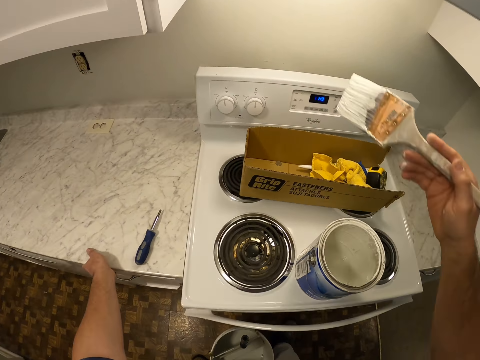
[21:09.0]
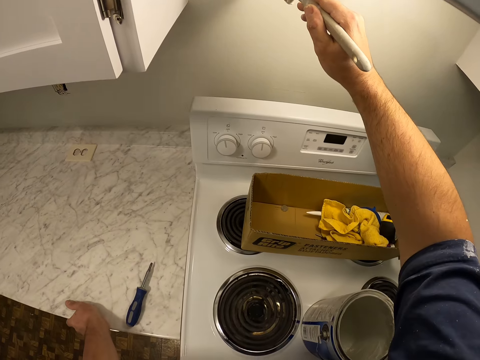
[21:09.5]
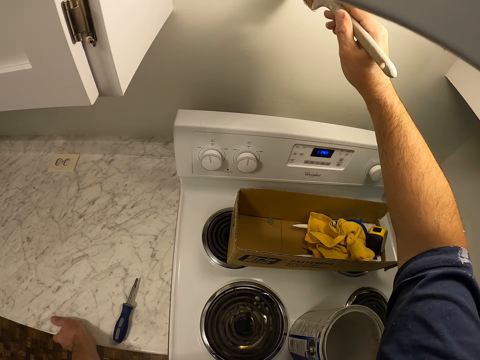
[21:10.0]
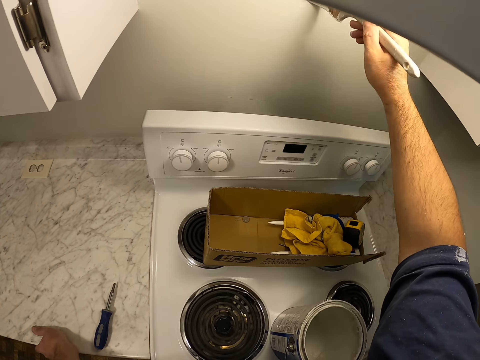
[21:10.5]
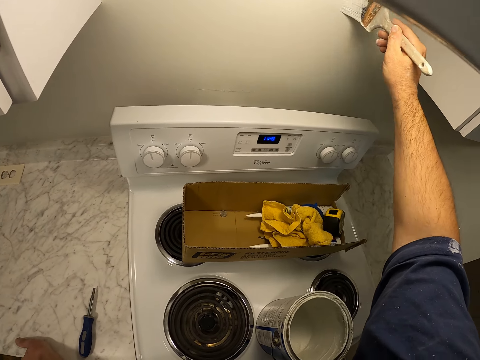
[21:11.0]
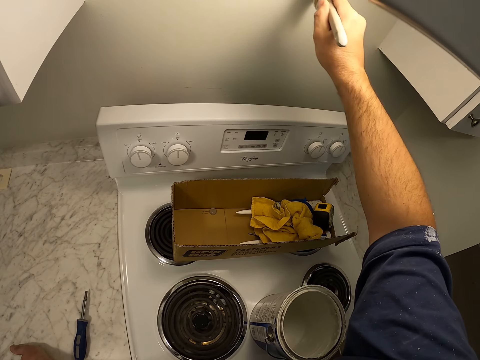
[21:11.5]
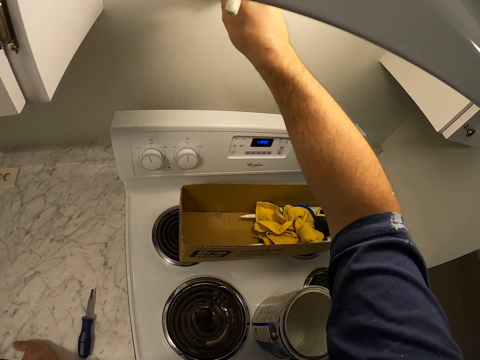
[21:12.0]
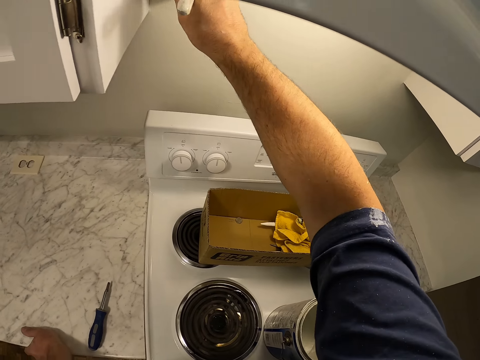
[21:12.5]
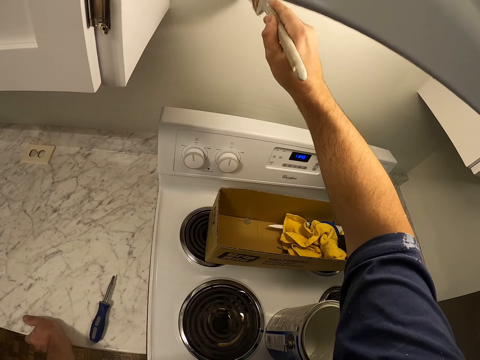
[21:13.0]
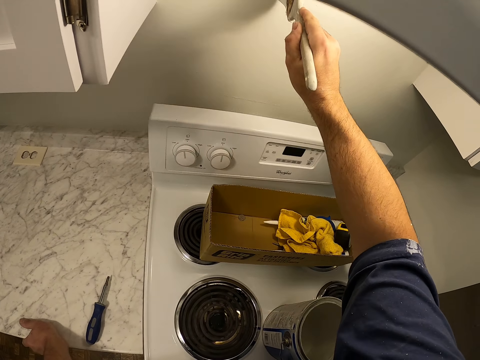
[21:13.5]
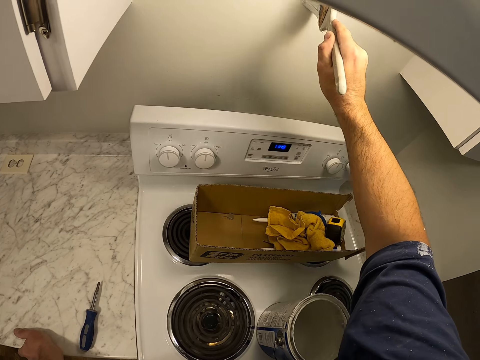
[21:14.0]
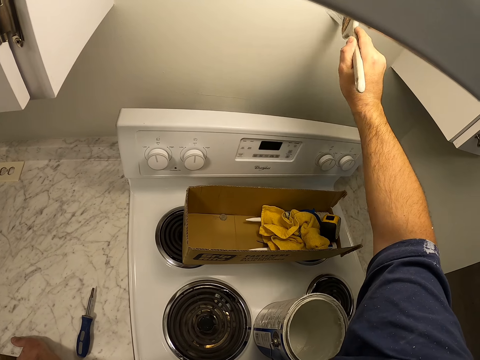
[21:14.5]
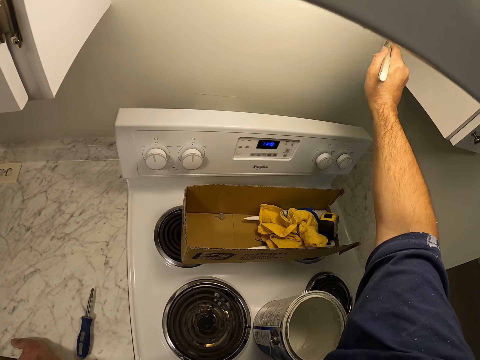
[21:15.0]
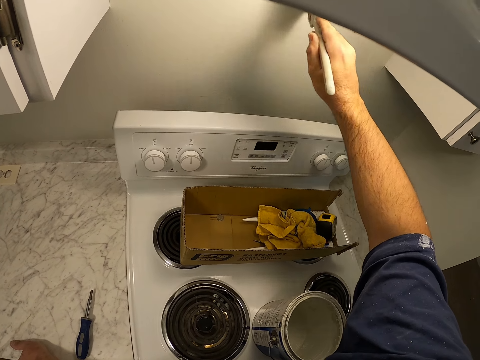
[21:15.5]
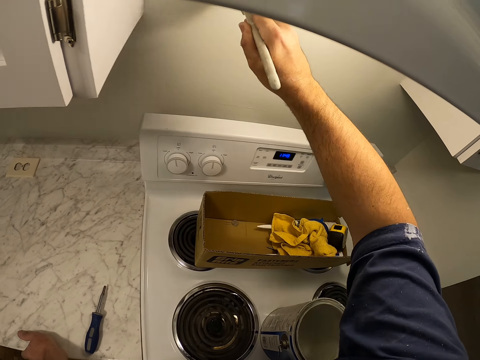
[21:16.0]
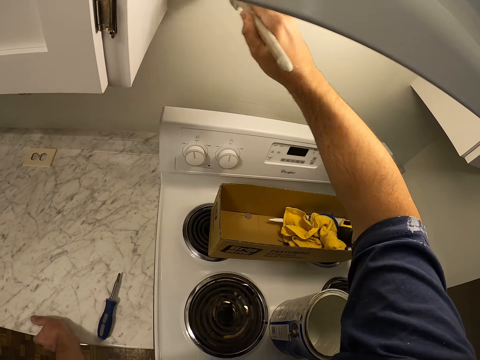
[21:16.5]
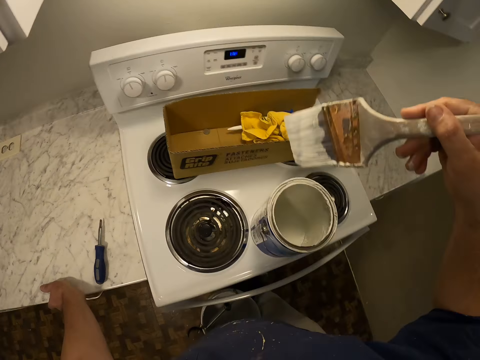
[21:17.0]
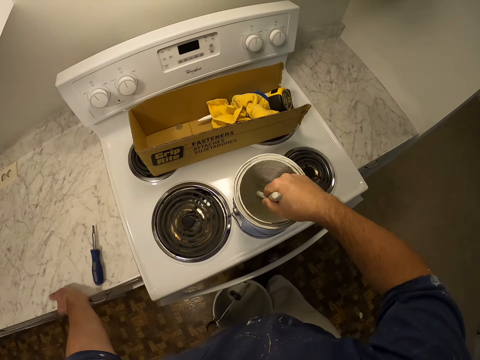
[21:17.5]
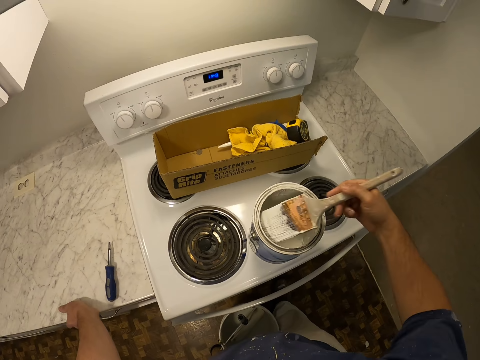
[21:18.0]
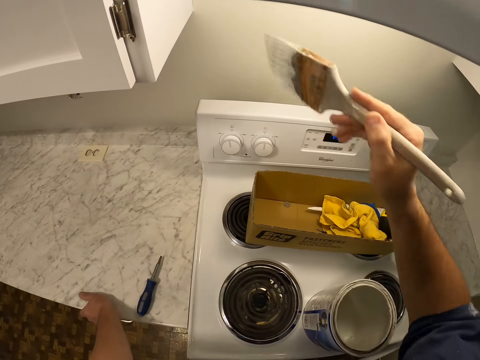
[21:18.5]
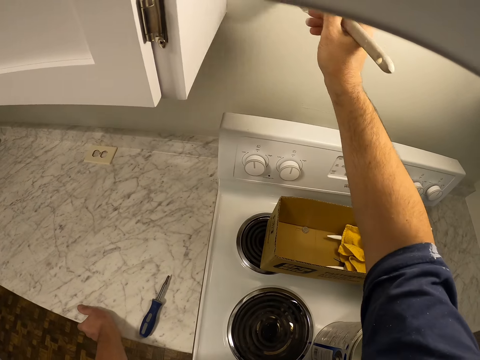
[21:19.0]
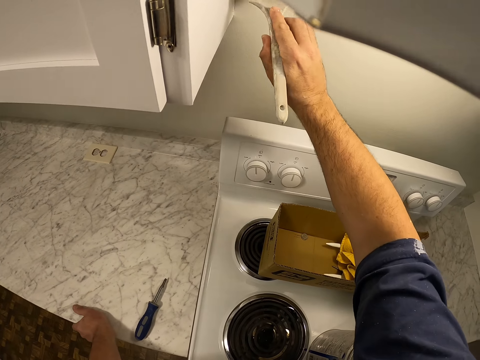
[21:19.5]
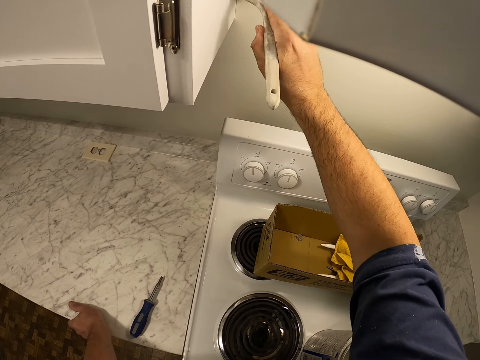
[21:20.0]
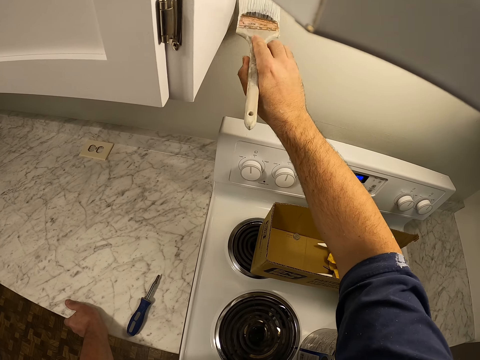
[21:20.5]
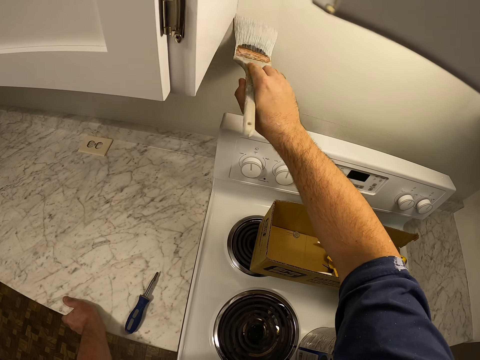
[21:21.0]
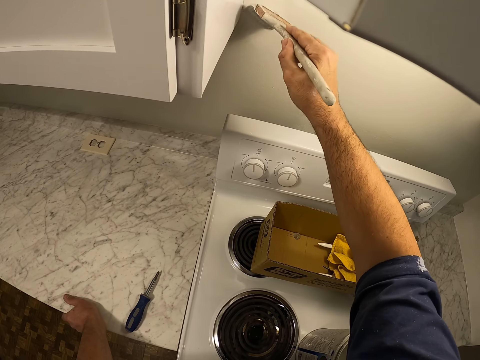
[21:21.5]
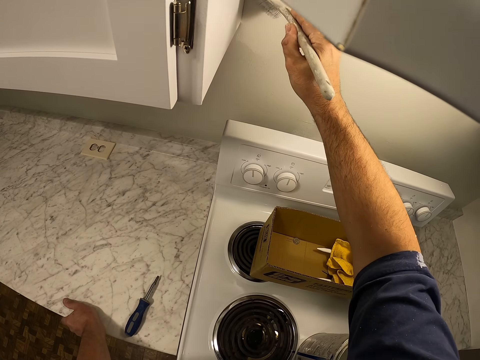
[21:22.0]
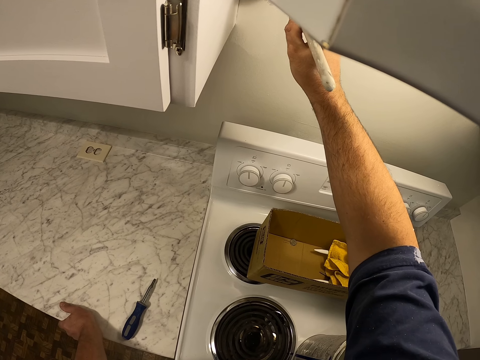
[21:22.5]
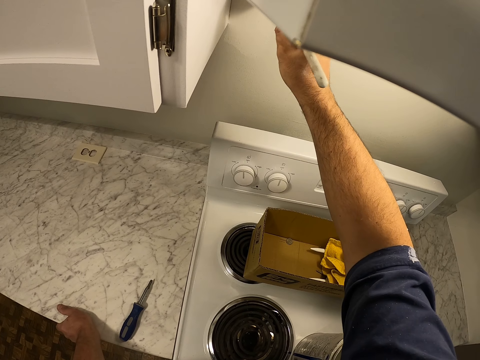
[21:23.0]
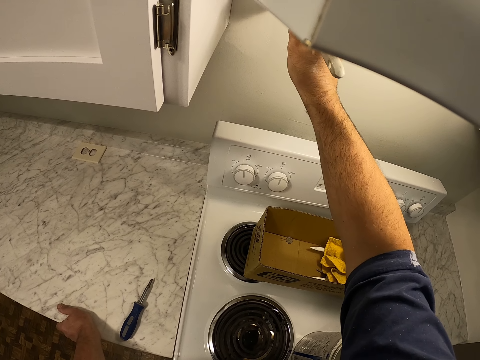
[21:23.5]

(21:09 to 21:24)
The camera wearer paints the wall of the kitchen with the paintbrush. They get more paint from the paint container with the paintbrush. They paint the wall of the kitchen with the paintbrush.

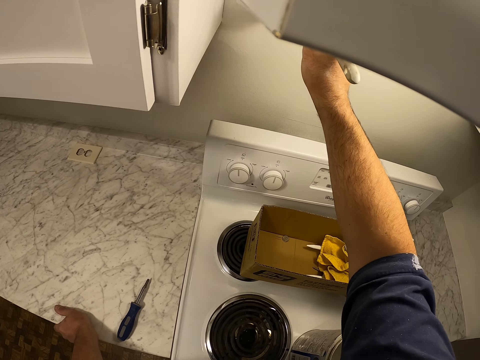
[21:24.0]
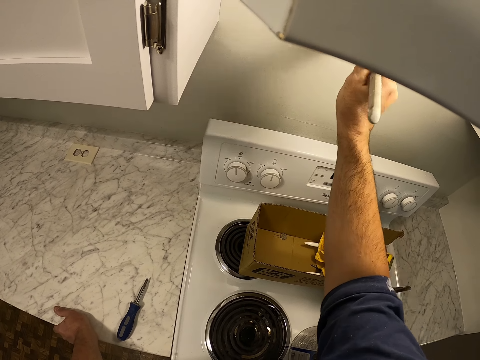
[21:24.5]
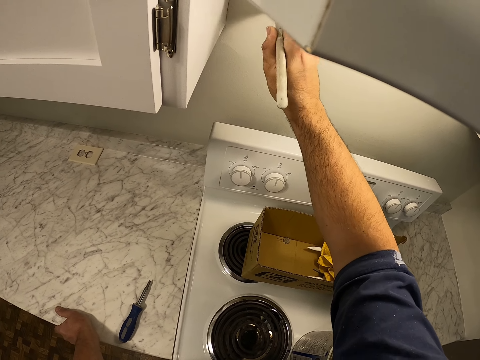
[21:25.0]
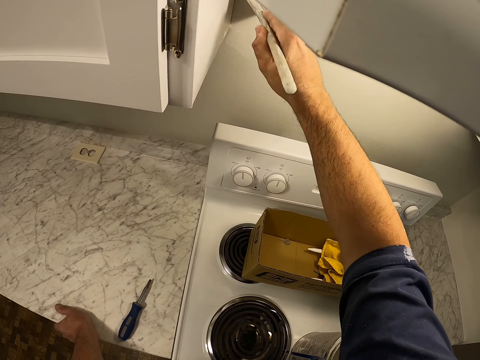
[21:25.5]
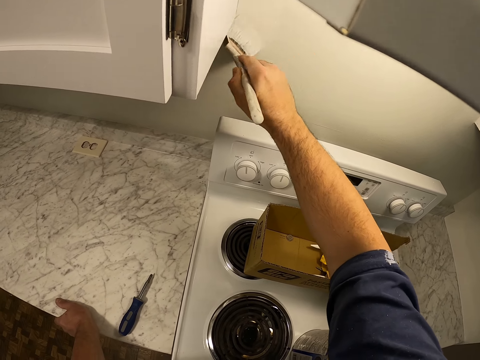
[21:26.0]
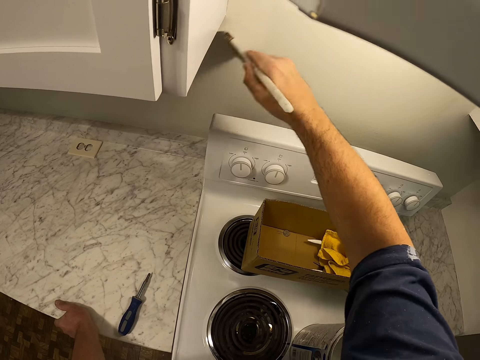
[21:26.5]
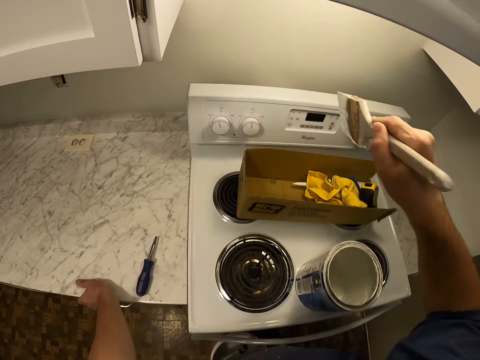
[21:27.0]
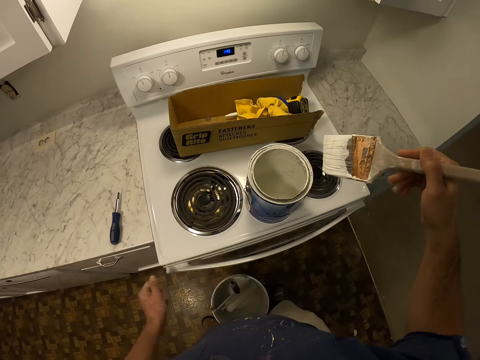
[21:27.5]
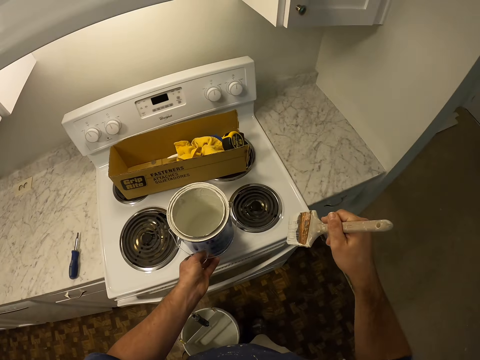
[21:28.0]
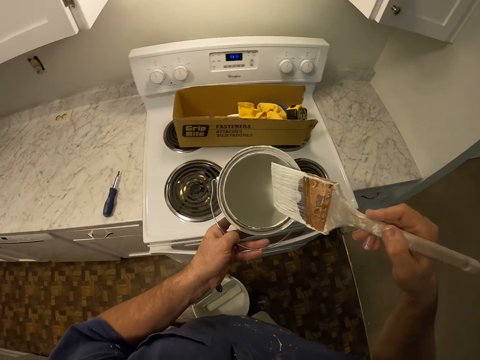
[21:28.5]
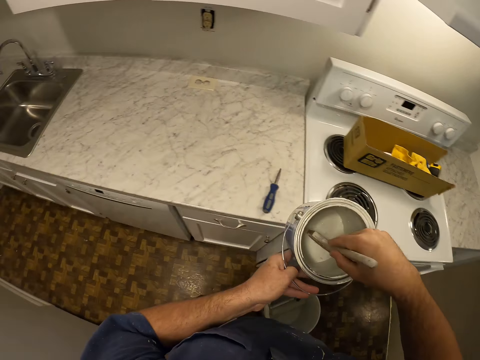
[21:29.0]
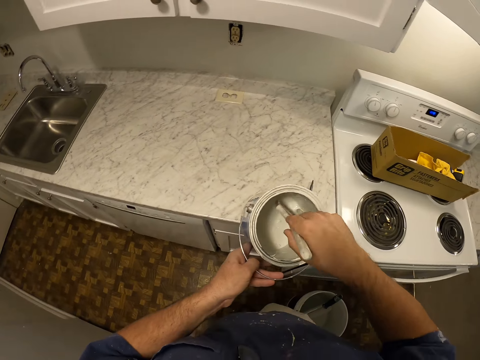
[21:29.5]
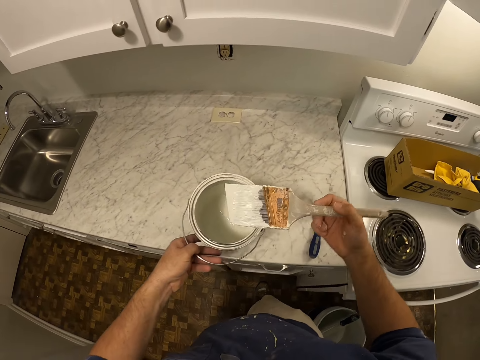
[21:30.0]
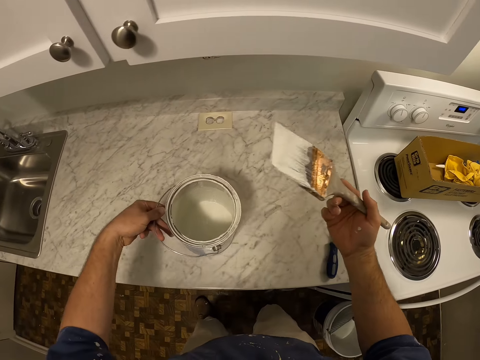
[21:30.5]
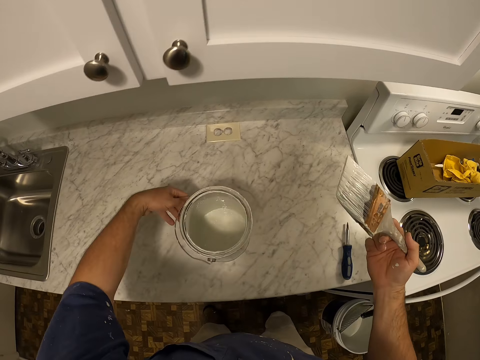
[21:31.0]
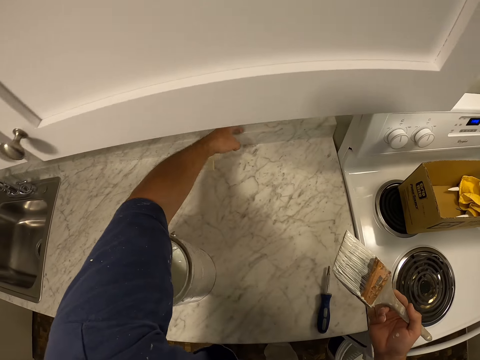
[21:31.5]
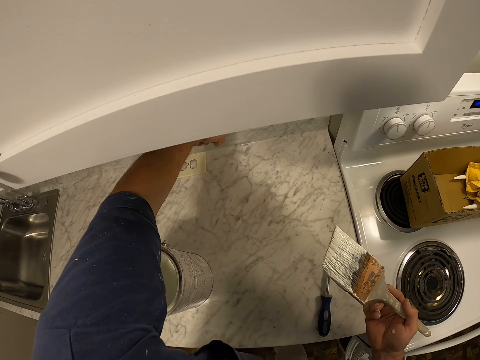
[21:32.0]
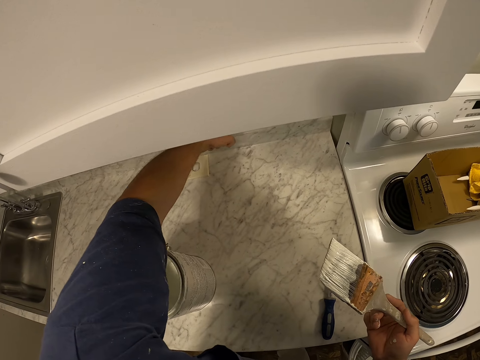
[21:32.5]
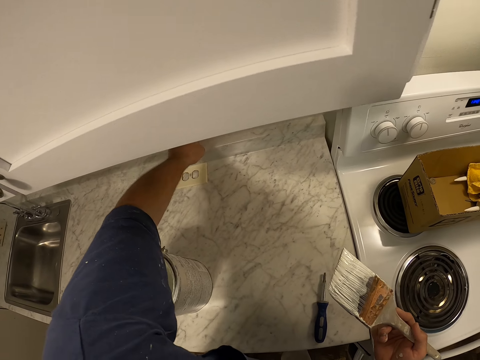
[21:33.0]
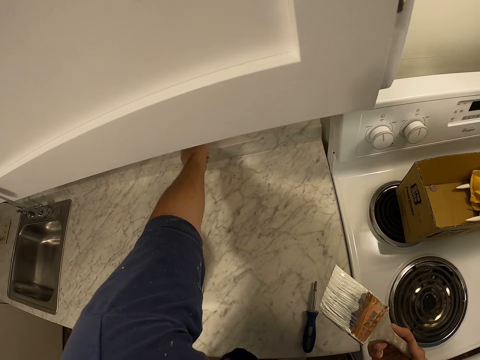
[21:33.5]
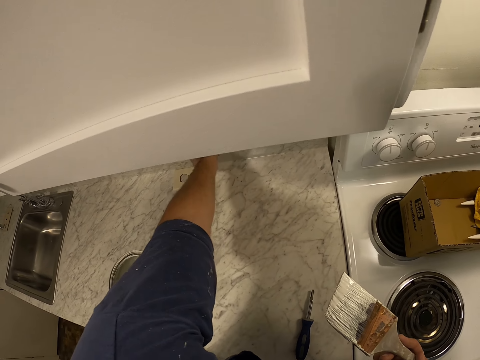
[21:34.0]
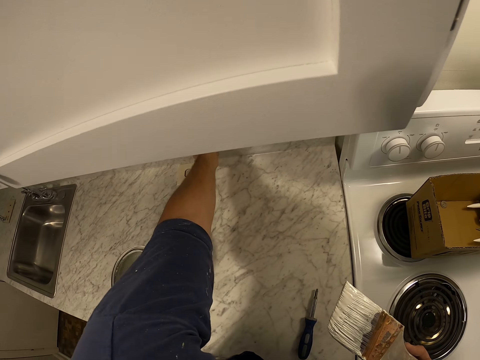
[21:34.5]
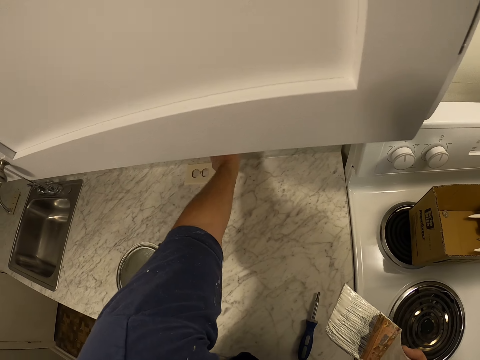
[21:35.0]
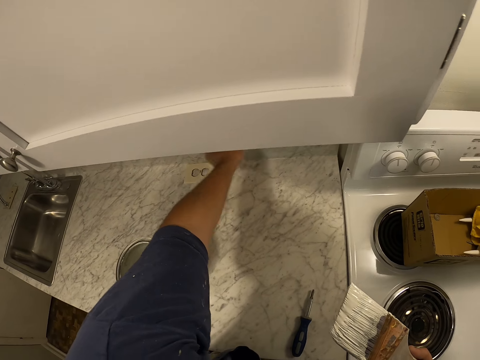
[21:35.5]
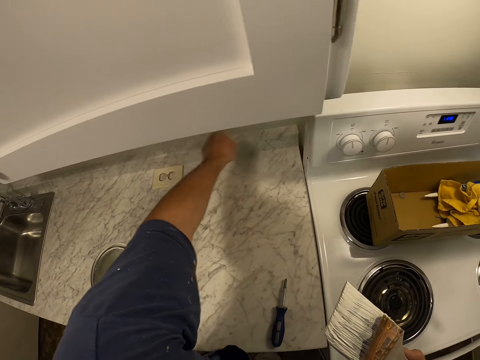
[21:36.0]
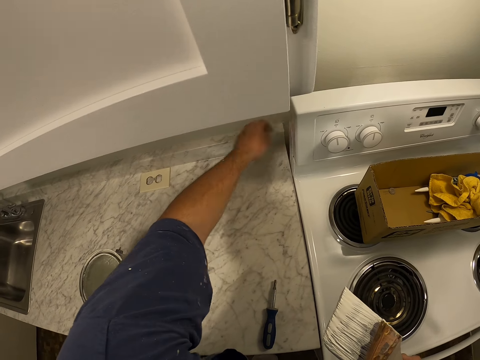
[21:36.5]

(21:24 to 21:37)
The camera wearer carries the paint container away from the gas cooker. They pick up the paint. They put the paint brush in the paint container. They put the paint container on the cabinet wall. They scratch off the paint with the nail. They clear off the debris on the cabinet wall.
